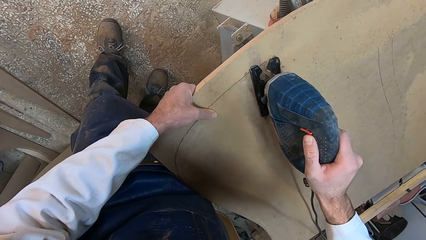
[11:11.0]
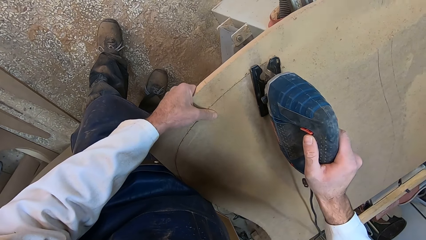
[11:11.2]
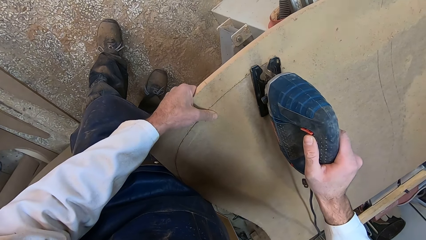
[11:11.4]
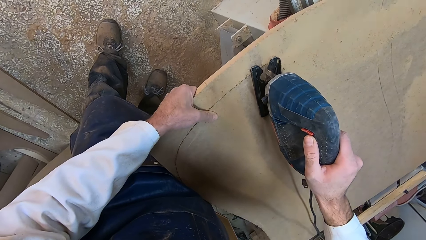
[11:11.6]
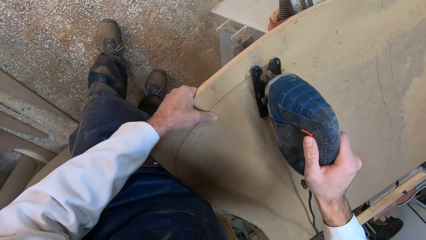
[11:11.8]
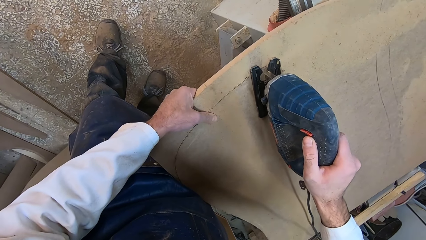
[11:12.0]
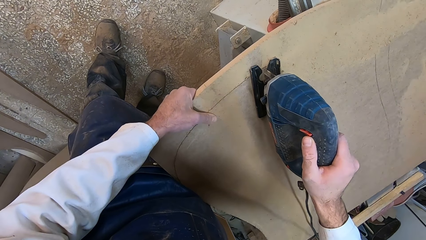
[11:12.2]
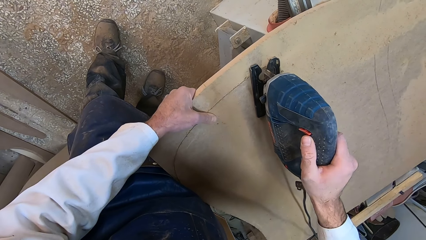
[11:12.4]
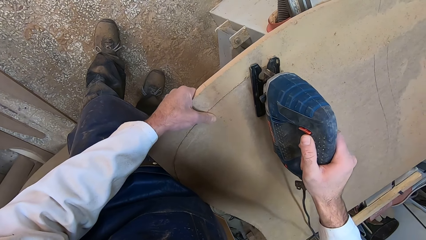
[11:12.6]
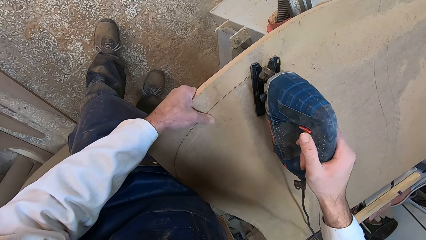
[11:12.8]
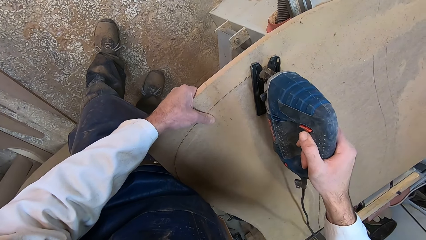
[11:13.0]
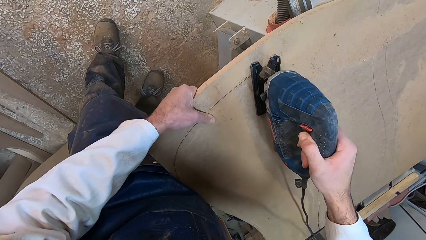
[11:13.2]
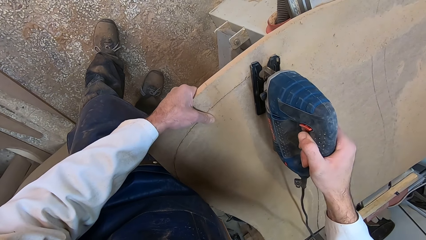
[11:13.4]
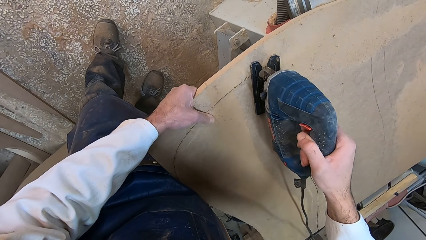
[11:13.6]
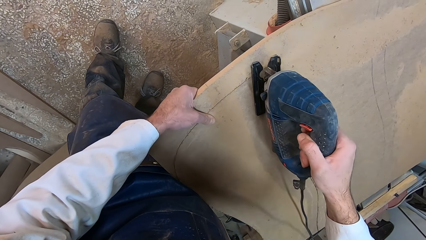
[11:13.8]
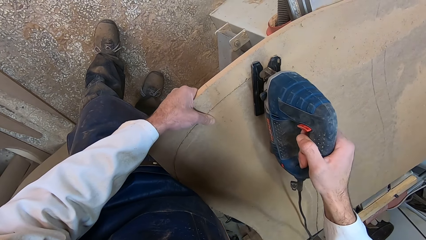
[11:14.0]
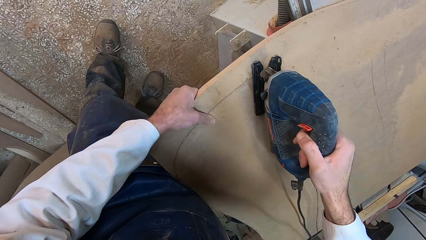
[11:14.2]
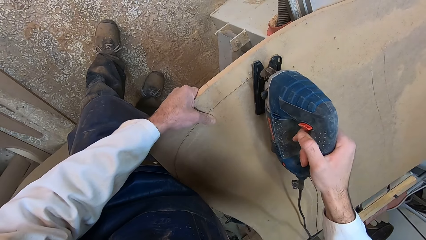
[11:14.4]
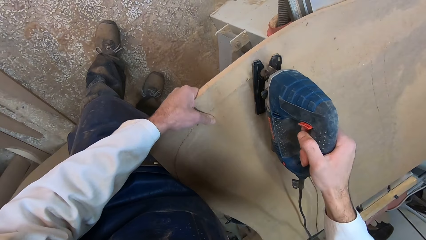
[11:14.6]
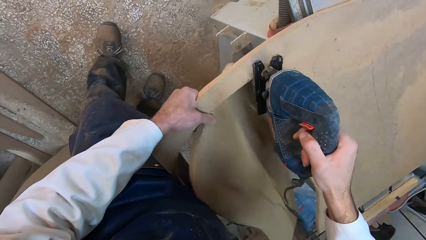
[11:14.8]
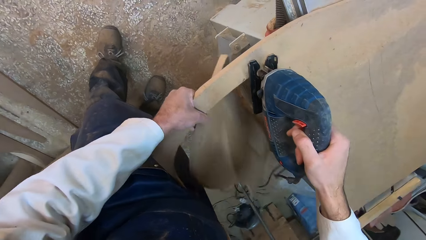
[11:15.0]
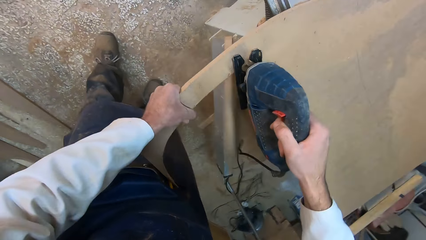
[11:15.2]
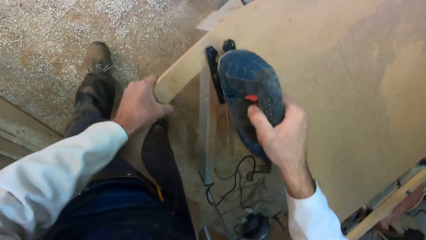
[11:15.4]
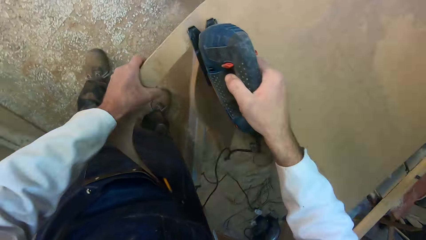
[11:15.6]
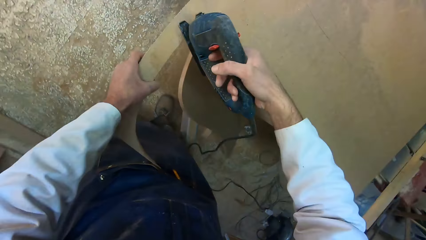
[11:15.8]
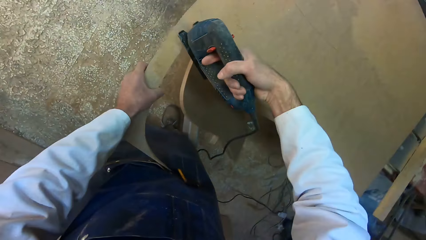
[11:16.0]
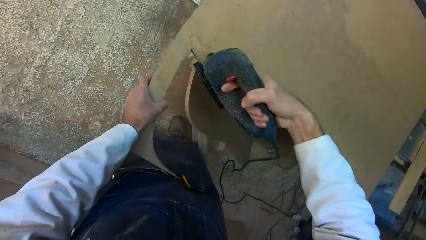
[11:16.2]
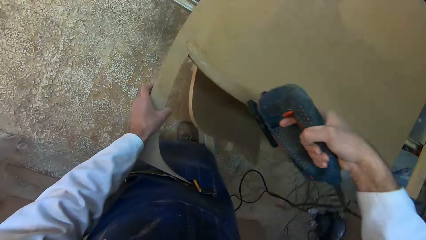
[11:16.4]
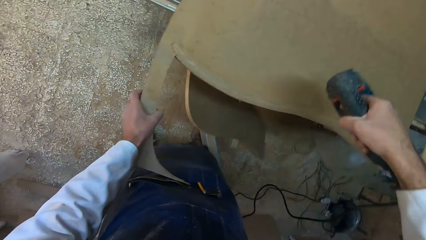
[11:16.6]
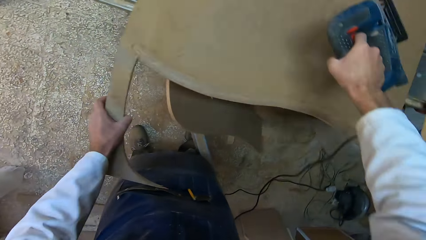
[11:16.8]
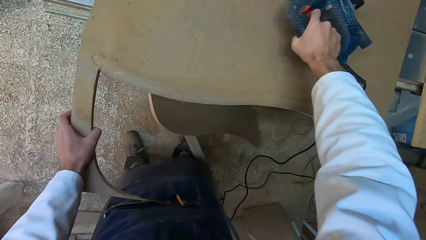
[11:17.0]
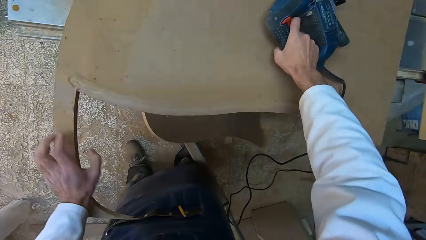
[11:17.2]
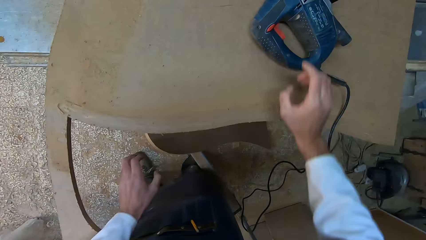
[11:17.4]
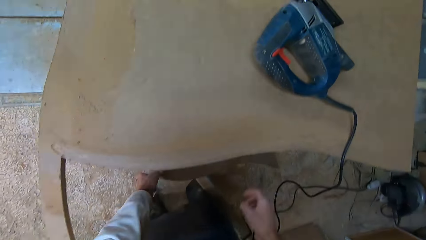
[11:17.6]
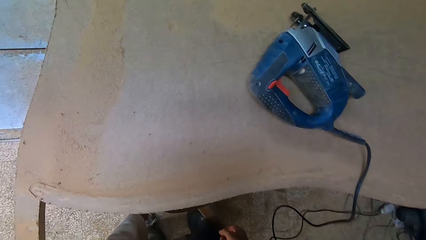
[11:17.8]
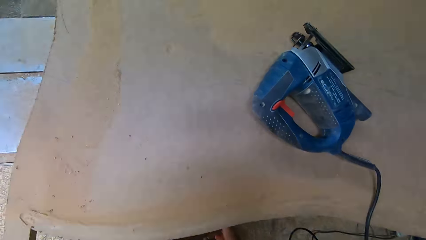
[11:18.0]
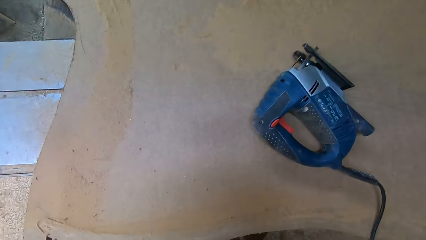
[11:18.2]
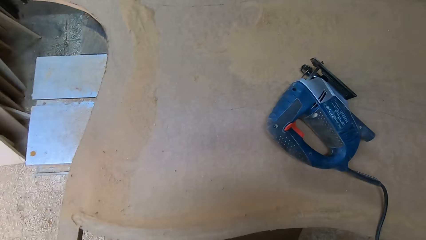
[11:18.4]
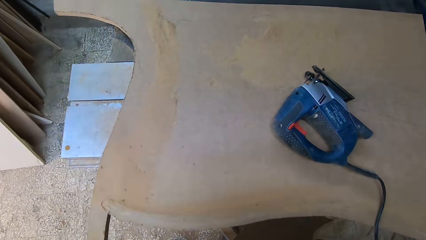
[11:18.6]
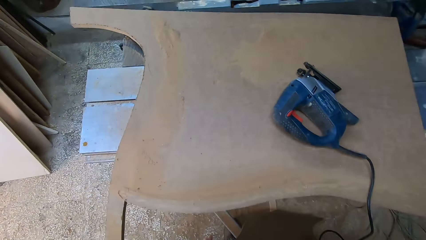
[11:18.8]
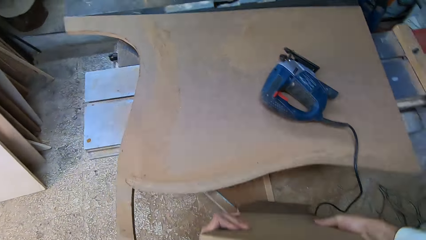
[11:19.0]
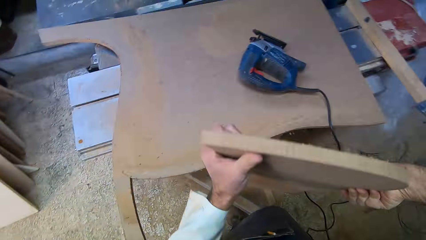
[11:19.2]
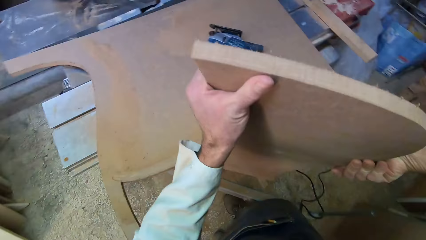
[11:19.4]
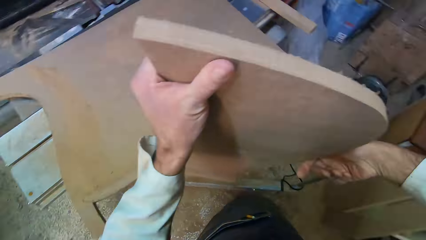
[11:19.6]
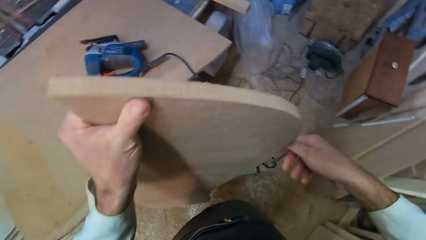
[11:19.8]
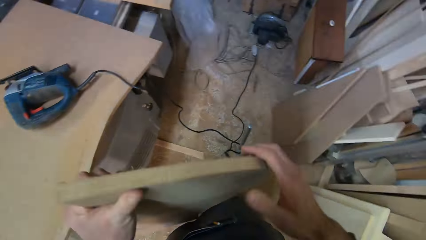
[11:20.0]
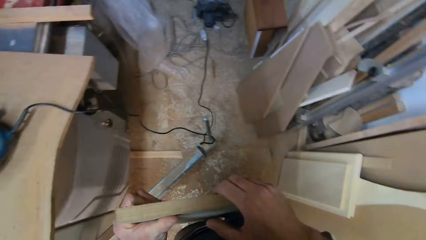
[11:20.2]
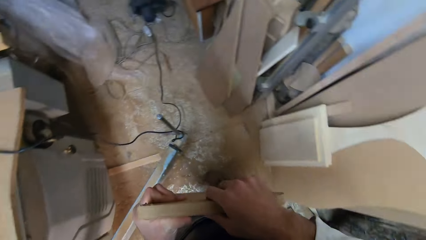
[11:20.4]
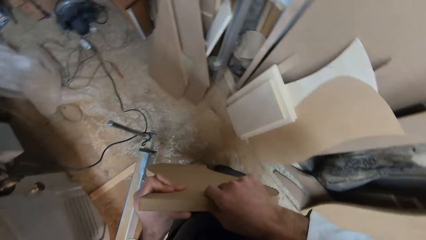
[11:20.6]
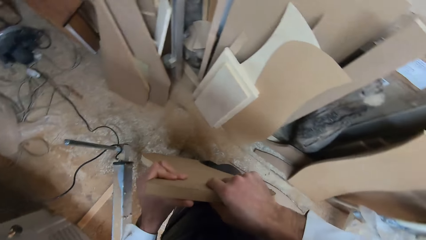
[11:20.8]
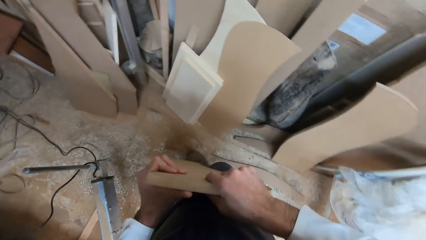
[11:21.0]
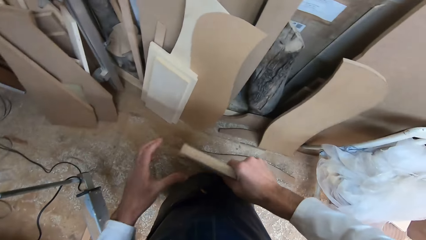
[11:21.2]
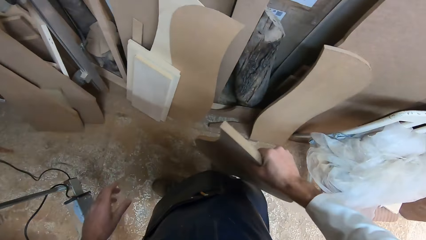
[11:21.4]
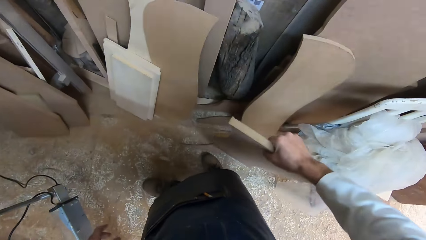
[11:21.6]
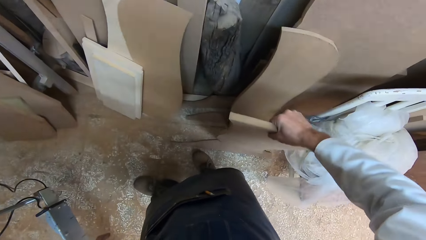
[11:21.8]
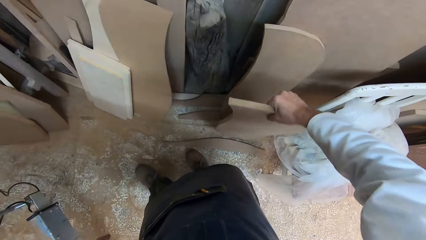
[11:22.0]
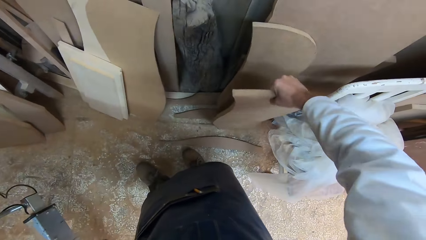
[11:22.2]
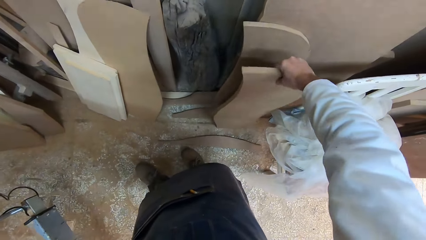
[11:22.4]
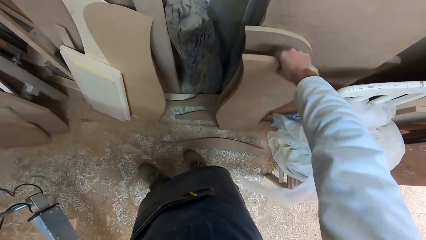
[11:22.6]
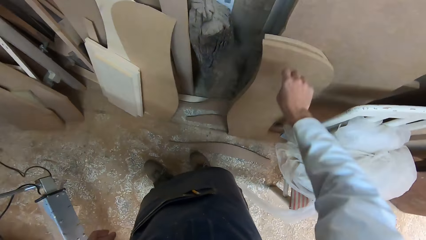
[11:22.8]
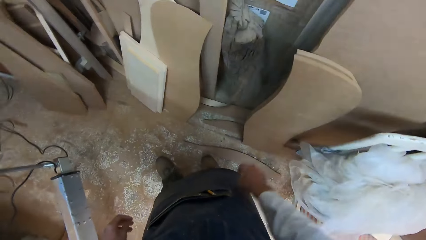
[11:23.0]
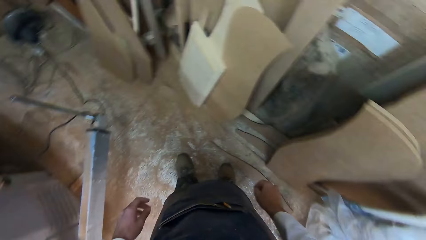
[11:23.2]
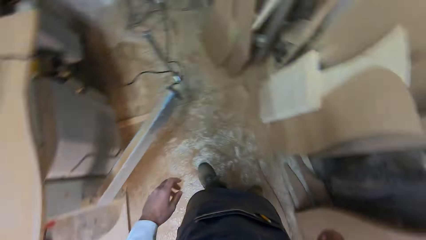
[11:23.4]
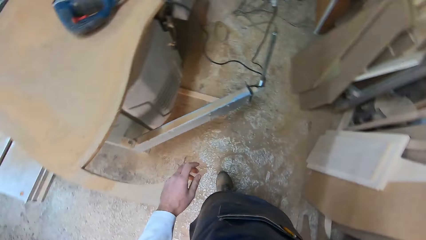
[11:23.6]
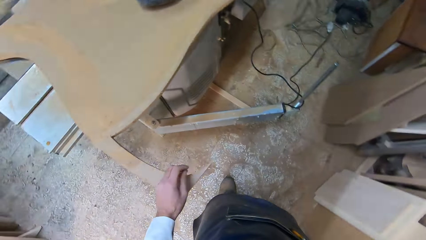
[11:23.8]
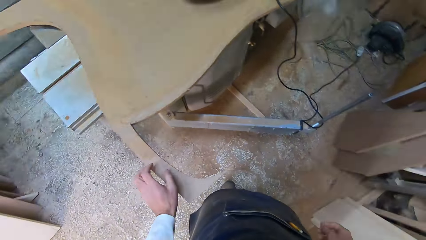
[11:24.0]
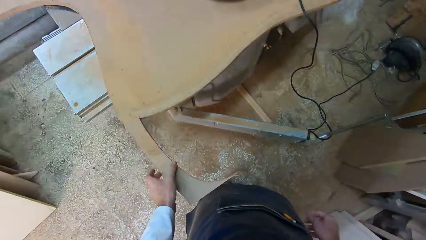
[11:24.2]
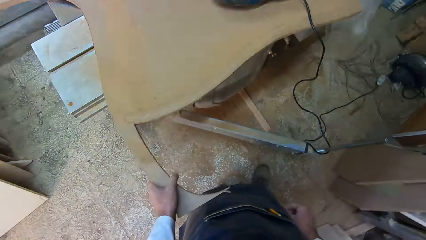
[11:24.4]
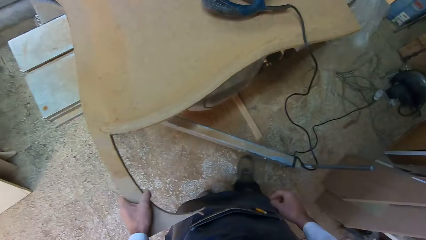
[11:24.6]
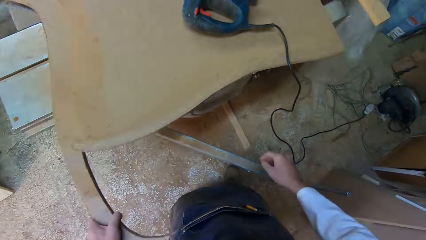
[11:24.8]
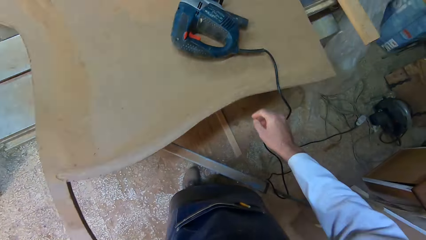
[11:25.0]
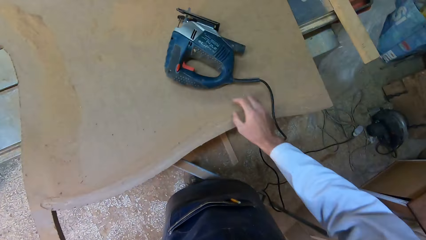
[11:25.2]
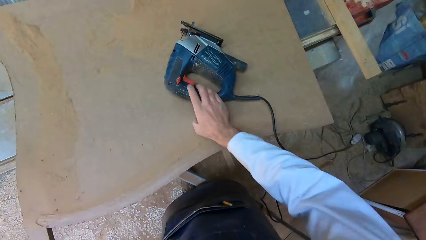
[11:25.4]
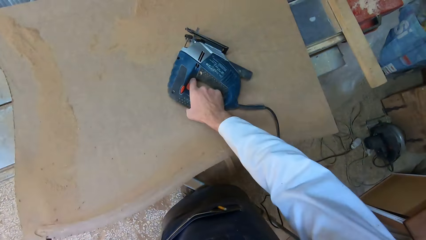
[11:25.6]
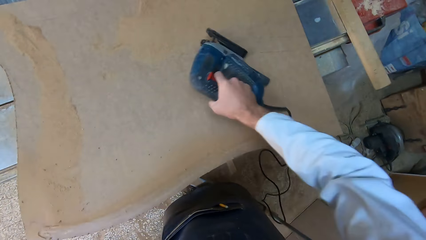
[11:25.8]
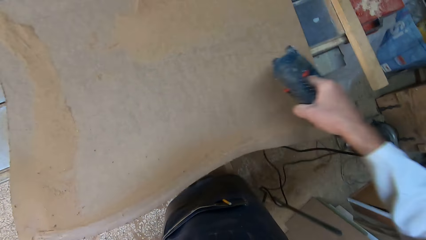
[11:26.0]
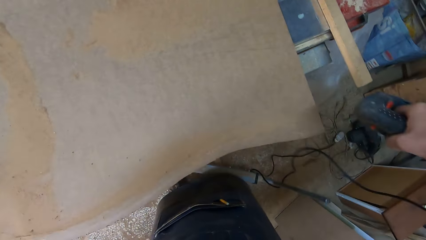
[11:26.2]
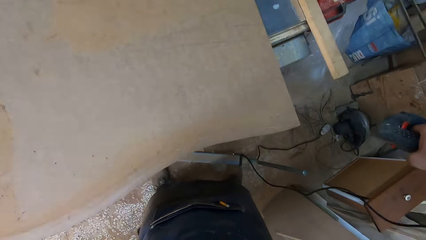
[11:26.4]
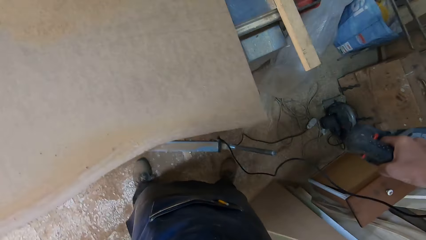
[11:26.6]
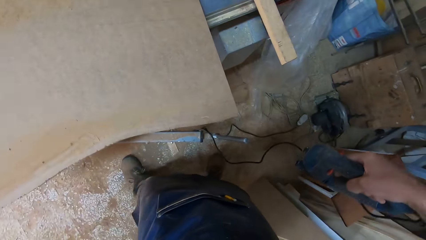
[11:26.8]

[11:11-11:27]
The camera wearer retrieves the jigsaw. He drops the jigsaw on the wood. He picks up the cut piece of wood from the floor. He turns around. He carries the cut piece of wood. He keeps the cut piece of wood beside other cut woods. He turns around. He holds the wood with his left hand. He picks up the jigsaw with his right hand.
